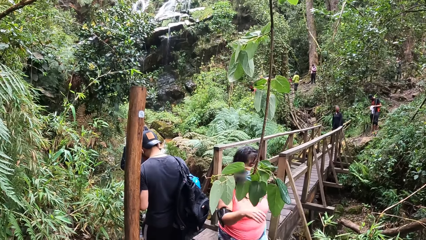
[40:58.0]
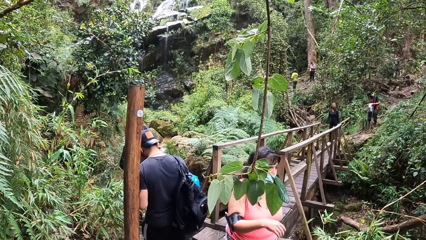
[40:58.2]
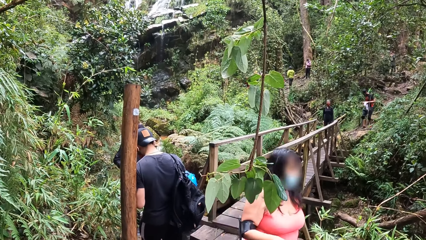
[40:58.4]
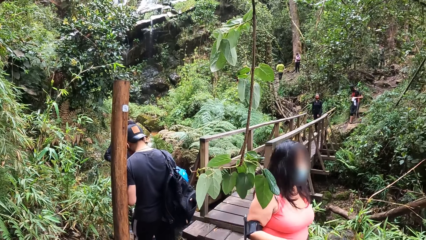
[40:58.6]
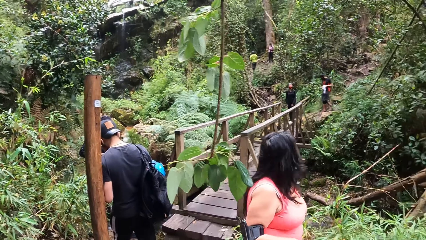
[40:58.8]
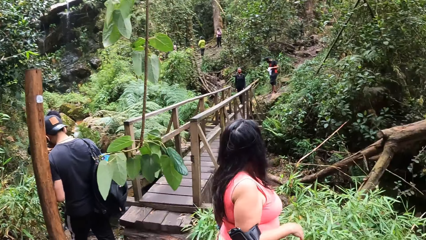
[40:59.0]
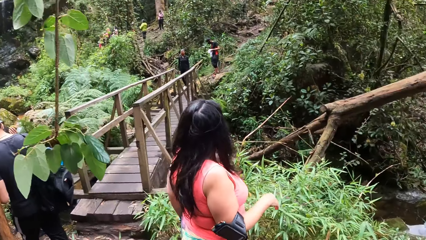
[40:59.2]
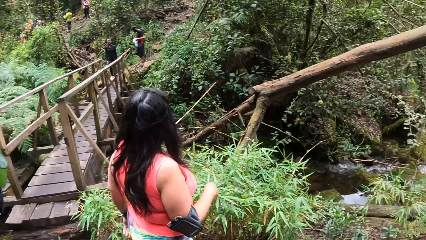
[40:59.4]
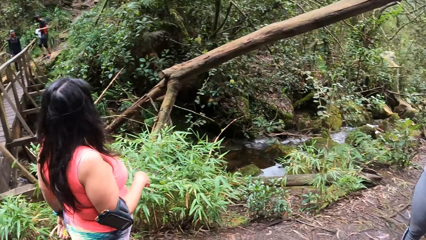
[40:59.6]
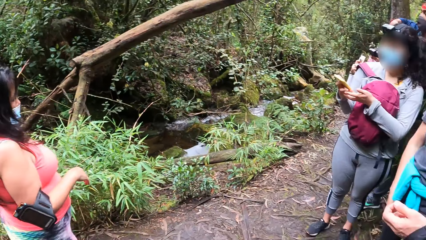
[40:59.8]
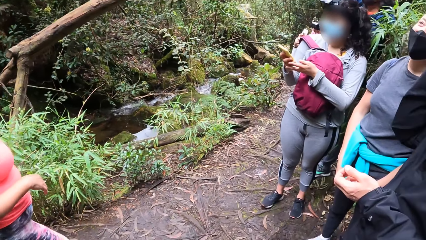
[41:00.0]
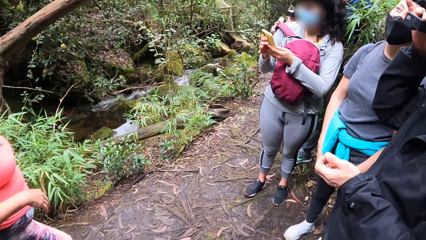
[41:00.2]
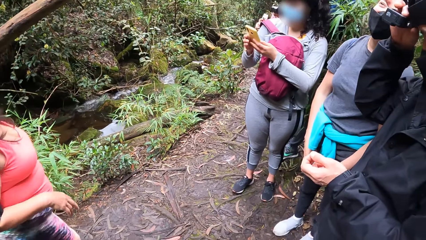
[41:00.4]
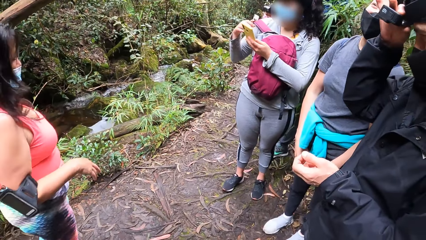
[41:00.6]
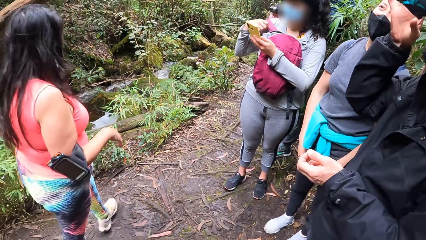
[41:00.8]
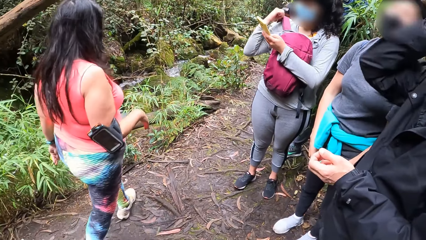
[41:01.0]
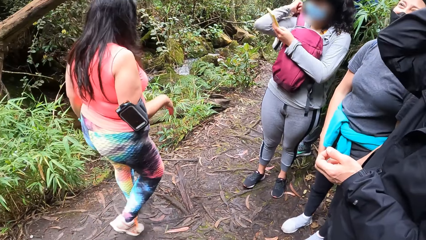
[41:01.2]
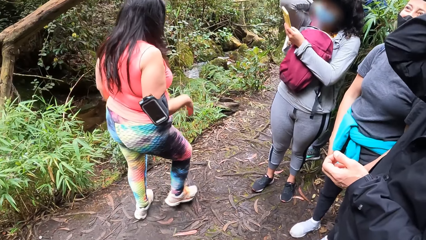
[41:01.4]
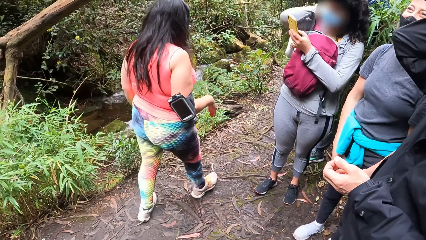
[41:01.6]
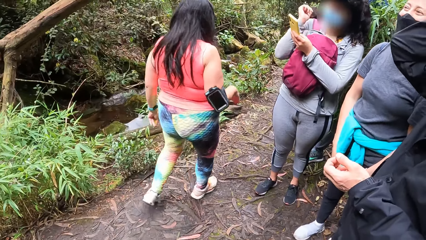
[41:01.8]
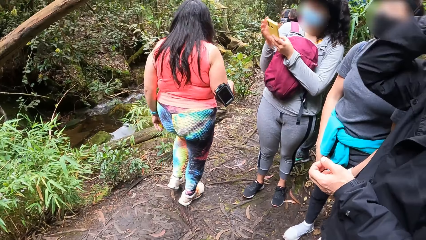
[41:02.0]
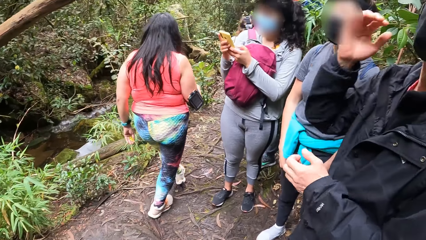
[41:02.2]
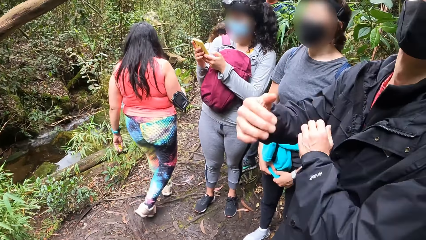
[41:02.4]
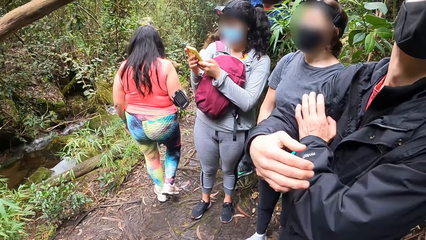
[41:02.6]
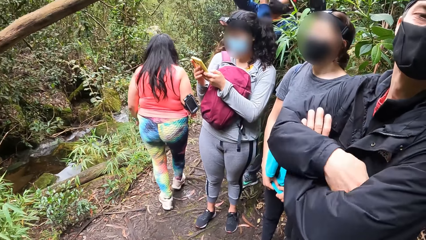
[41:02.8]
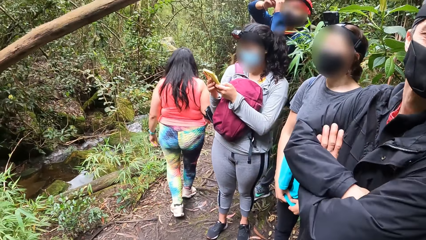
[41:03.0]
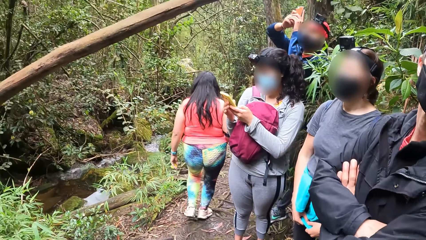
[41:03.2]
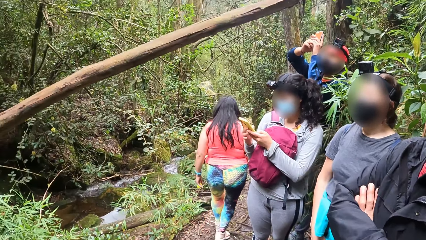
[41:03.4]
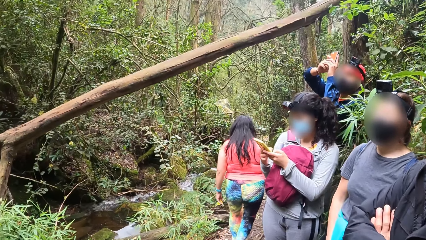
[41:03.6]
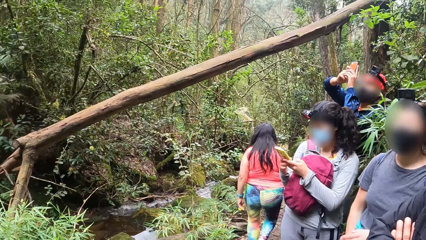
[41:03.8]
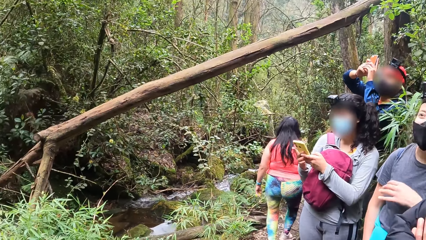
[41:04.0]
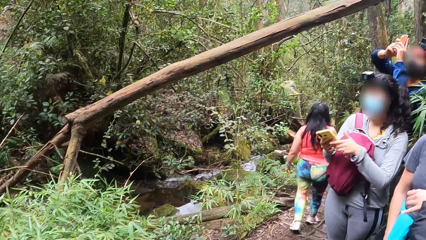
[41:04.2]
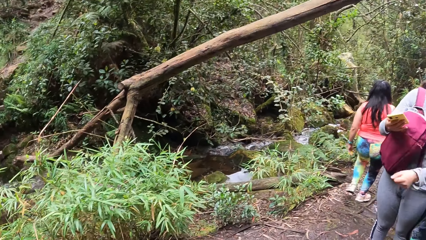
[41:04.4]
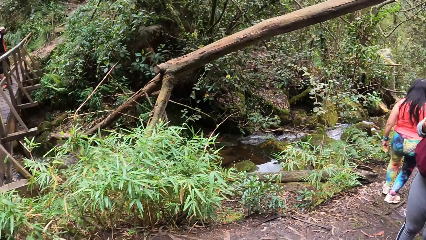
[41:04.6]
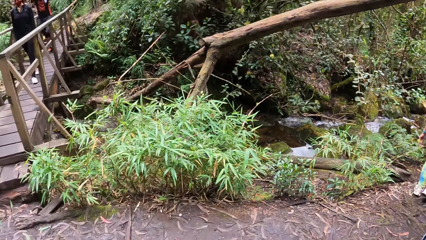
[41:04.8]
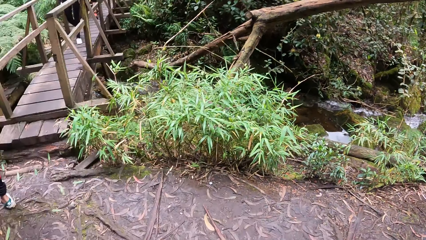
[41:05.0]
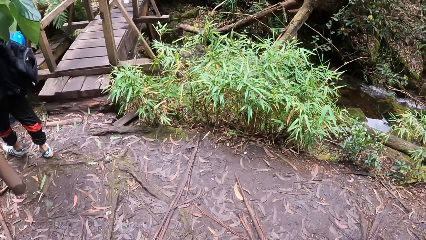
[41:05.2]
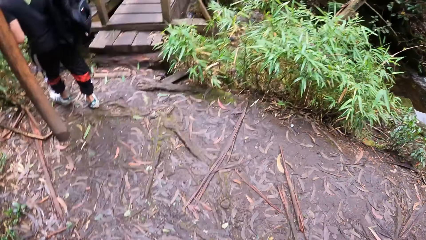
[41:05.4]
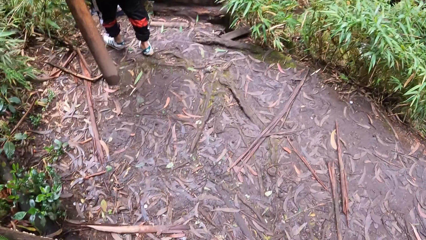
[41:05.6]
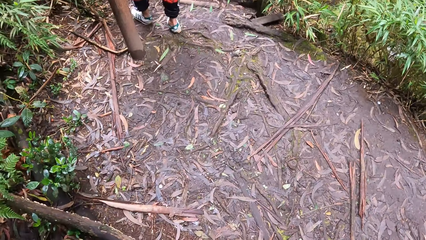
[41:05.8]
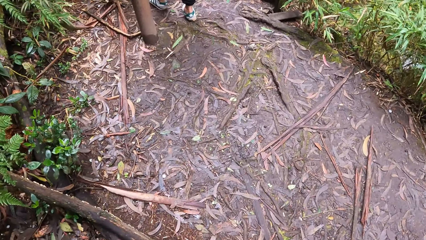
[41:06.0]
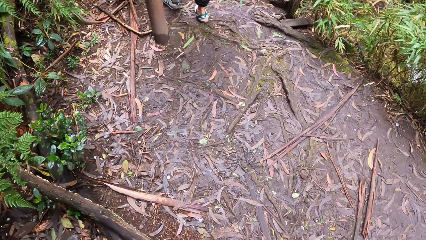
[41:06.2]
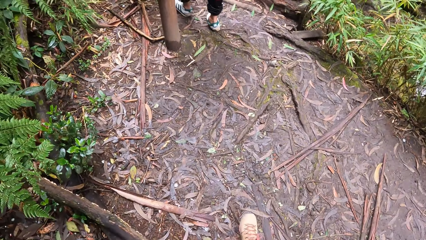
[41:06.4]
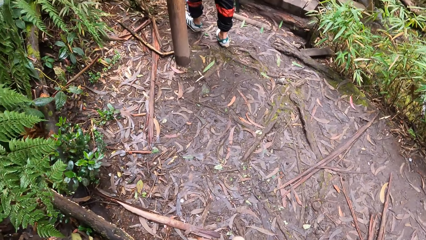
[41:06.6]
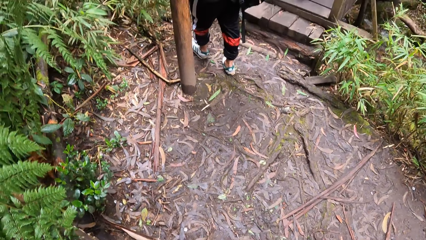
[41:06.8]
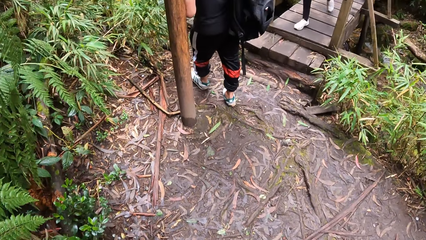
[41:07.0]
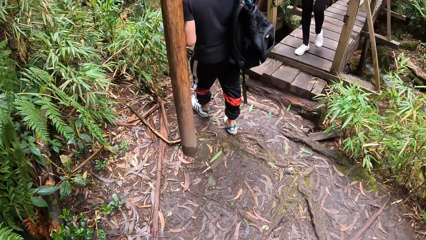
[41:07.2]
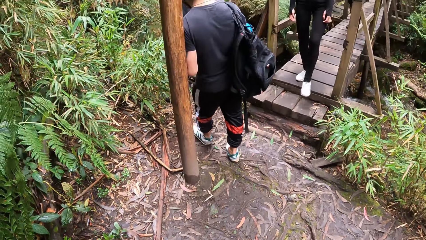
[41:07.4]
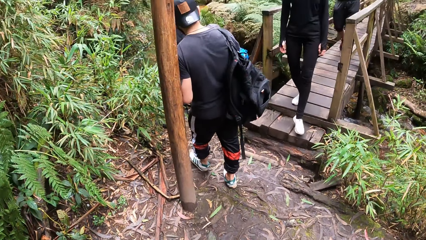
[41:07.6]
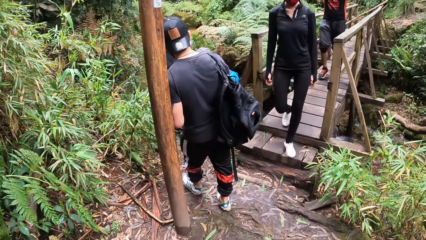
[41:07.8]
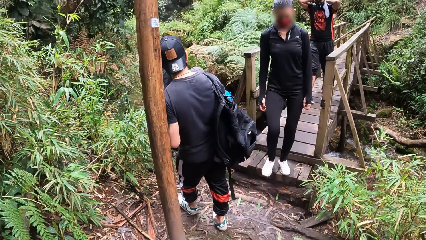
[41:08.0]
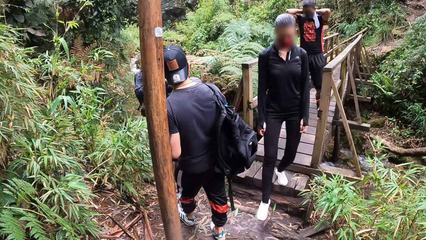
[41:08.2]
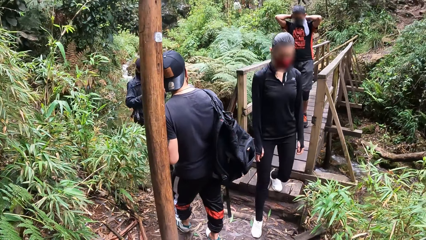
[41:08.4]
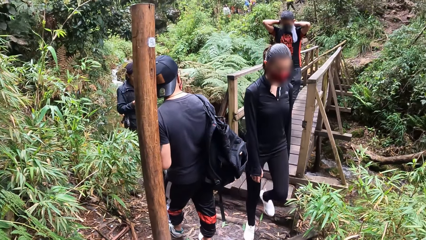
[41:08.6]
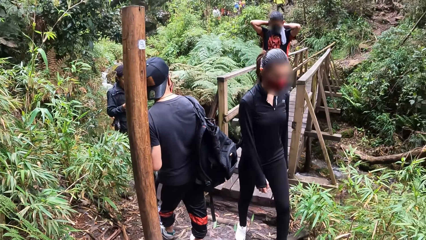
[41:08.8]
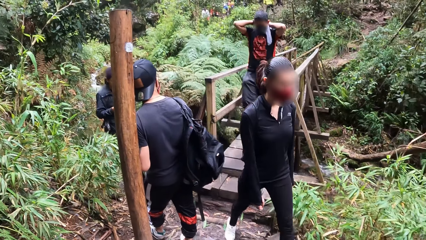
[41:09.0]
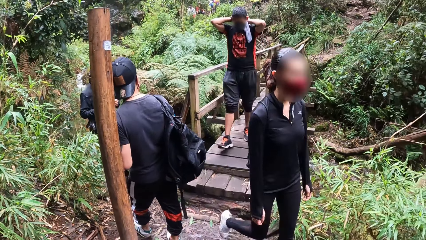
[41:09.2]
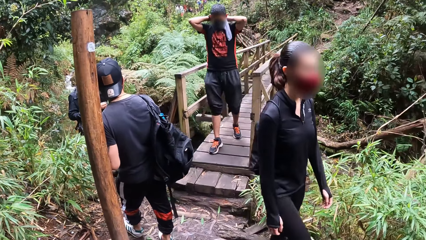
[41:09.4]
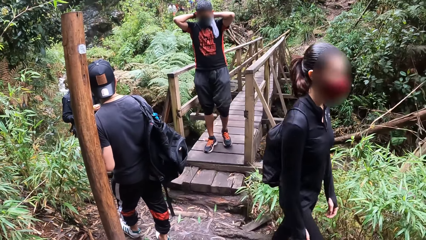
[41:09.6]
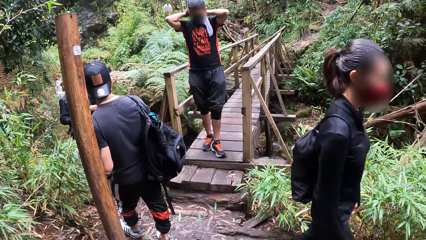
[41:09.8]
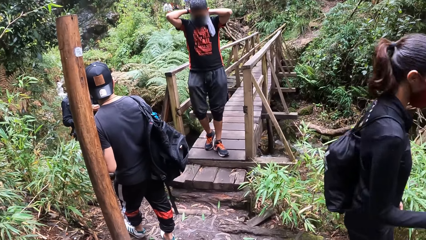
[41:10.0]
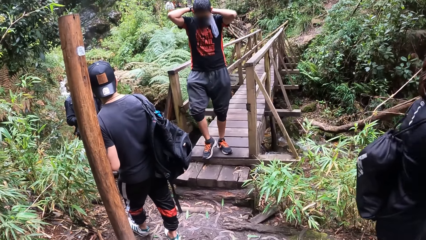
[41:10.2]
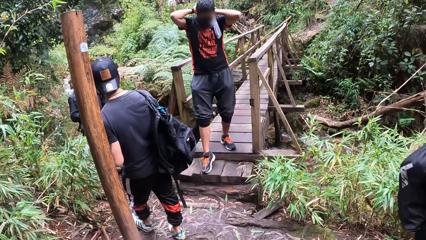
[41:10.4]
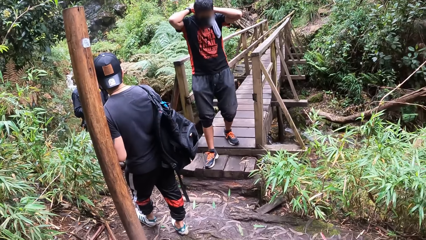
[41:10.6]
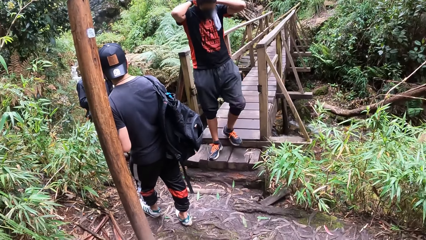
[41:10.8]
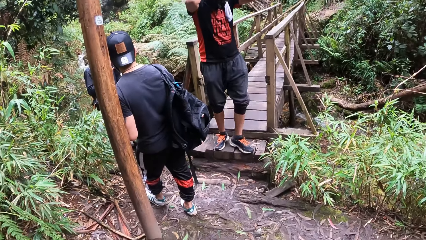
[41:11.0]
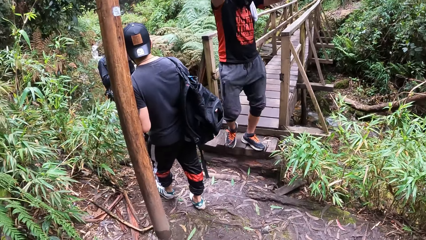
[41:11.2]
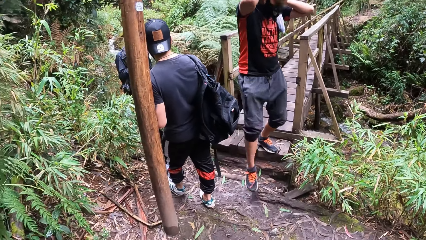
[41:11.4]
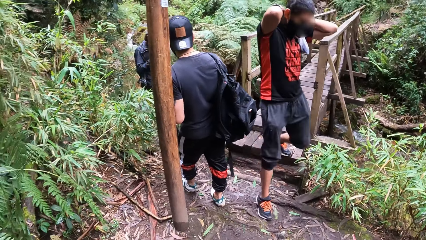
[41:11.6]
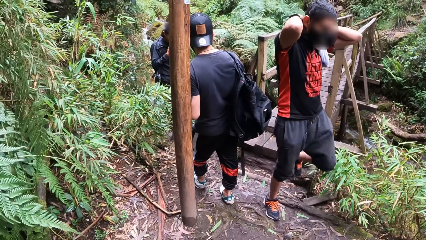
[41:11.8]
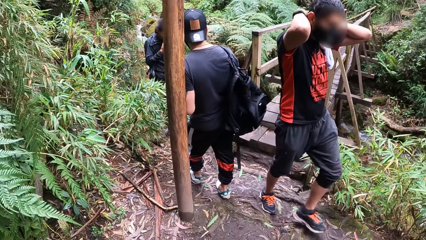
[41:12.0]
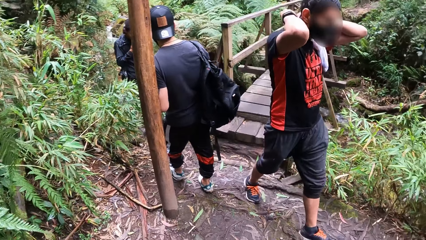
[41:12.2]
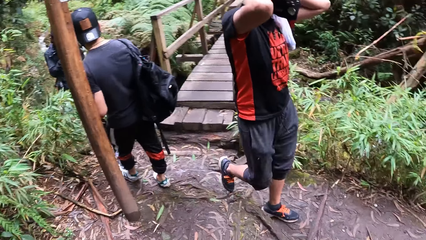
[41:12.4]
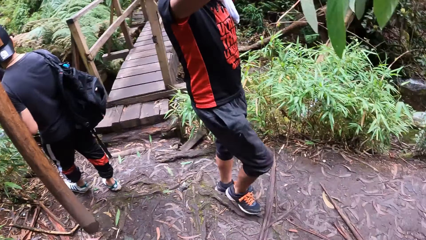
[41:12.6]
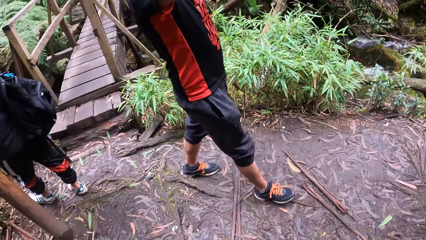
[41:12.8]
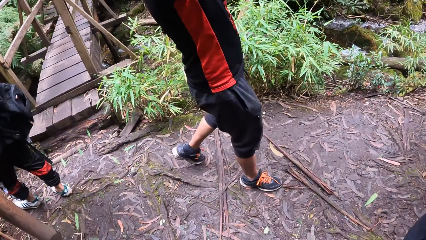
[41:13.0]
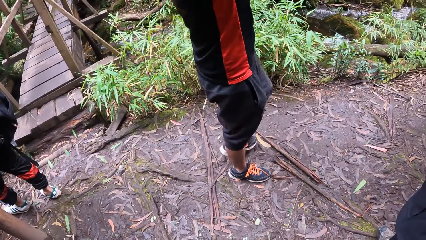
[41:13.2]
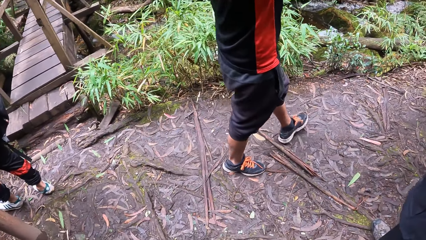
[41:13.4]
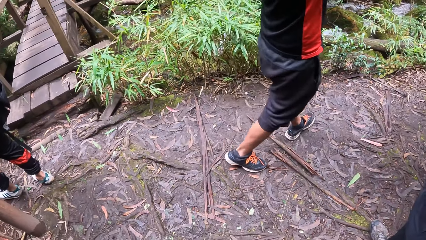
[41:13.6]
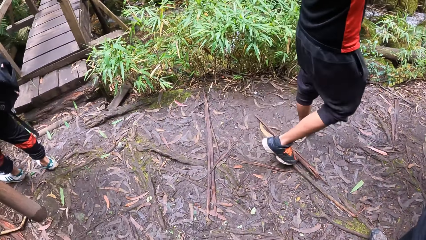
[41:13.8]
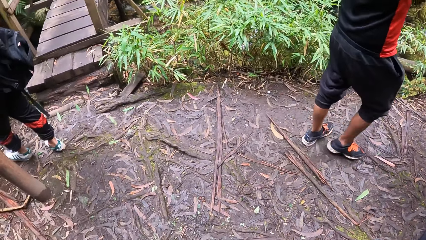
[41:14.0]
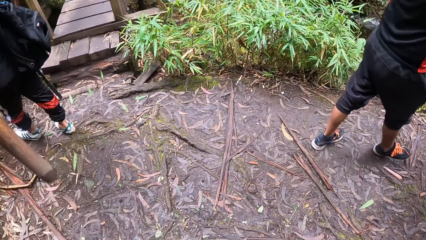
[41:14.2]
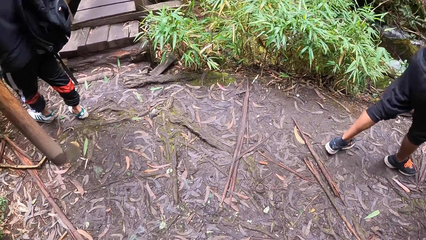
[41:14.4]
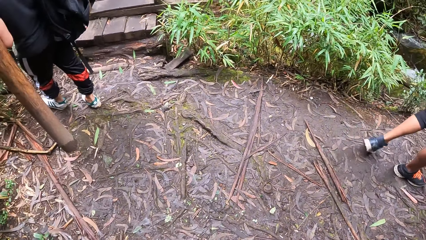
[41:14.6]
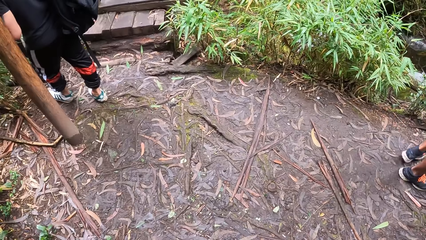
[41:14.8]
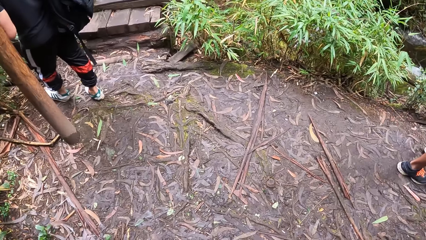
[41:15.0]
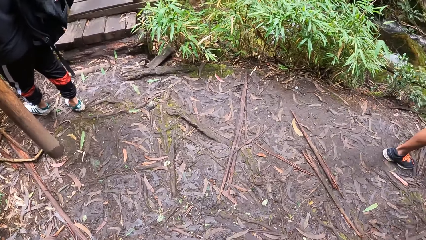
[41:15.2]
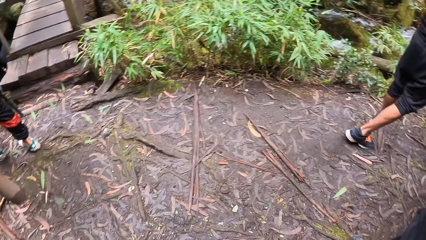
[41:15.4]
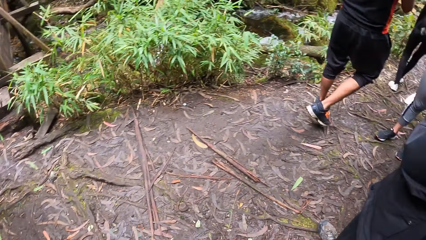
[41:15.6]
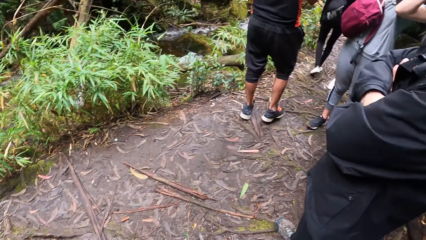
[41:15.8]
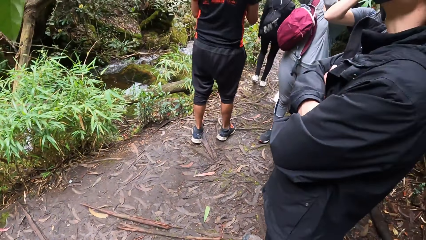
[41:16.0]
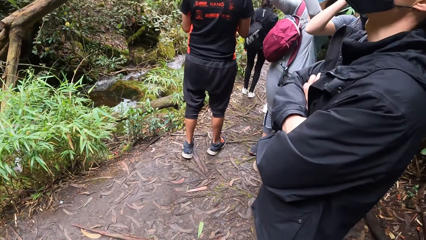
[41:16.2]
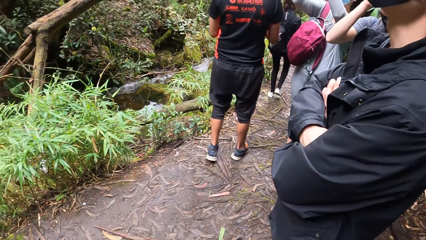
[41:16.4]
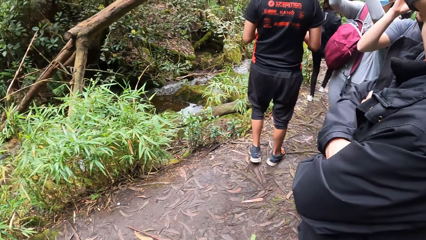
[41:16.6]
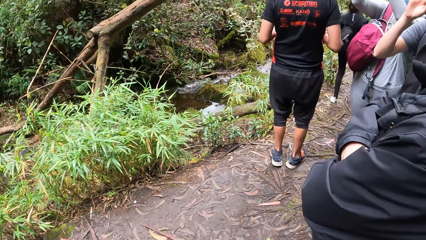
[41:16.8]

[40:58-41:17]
The camera wearer turns round. A person holds a phone. Another person adjusts the camera. The second person holds hands. A third person holds a phone. The camera wearer turns around. They look round. They move in the forest. They turn round.
